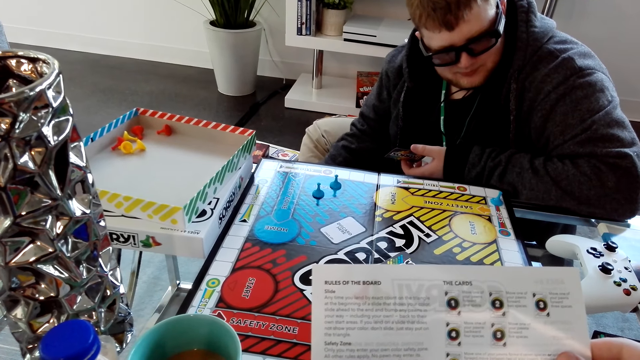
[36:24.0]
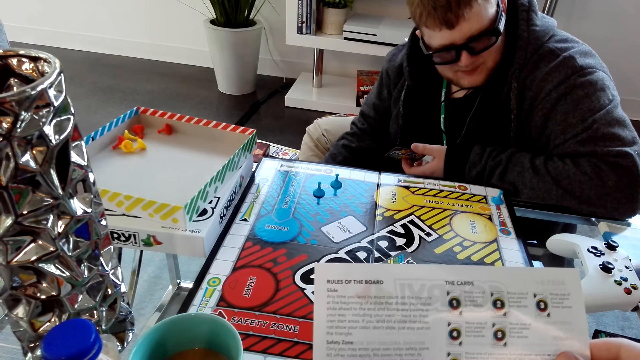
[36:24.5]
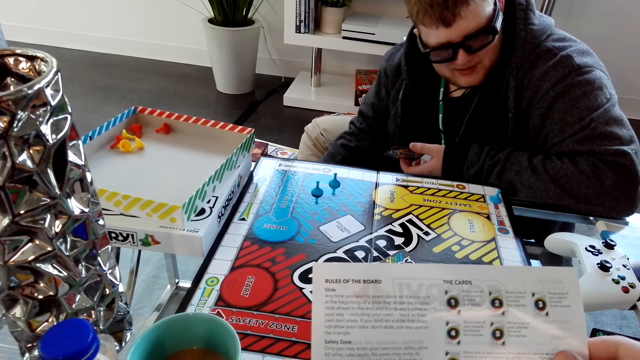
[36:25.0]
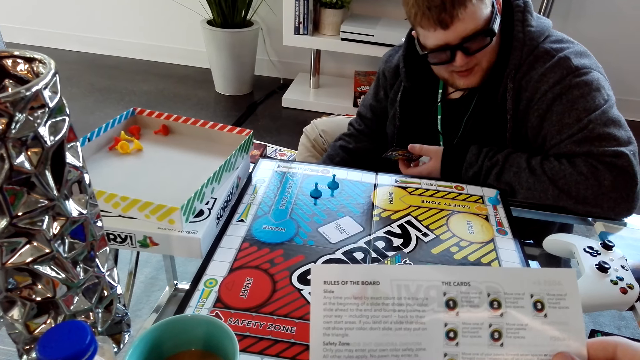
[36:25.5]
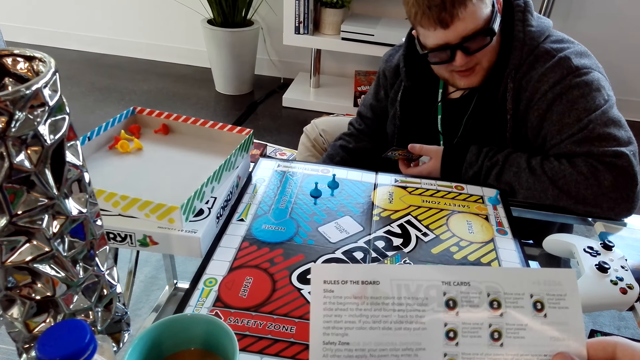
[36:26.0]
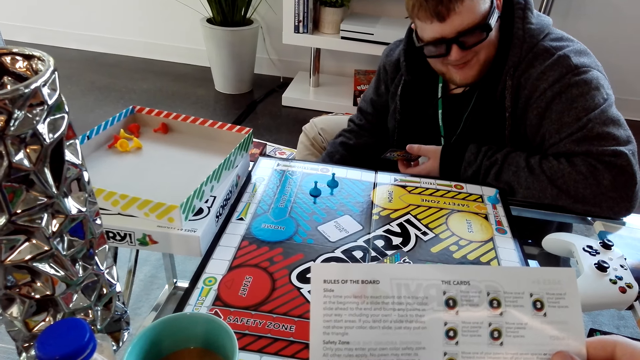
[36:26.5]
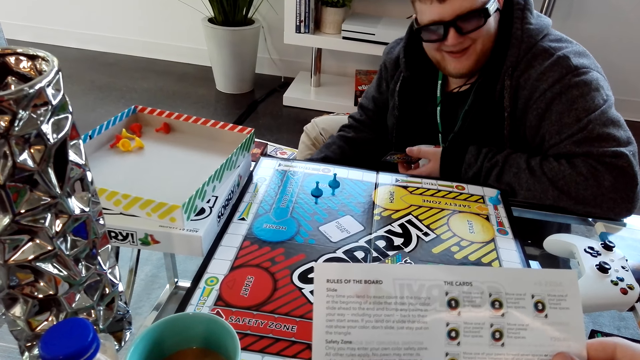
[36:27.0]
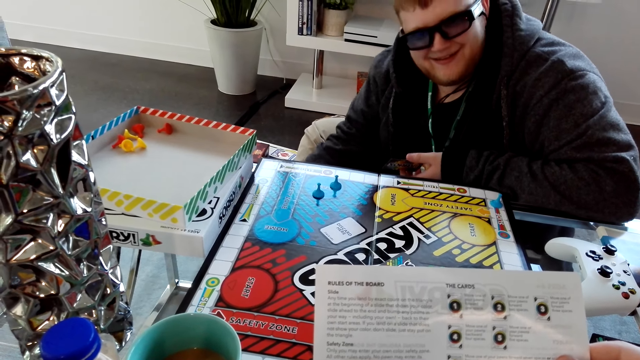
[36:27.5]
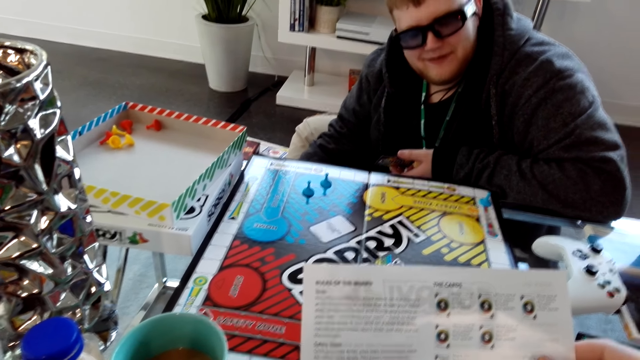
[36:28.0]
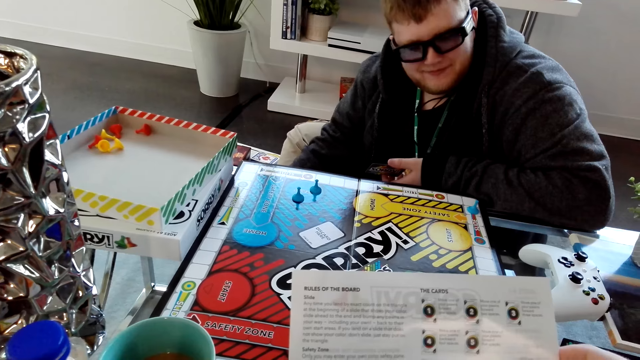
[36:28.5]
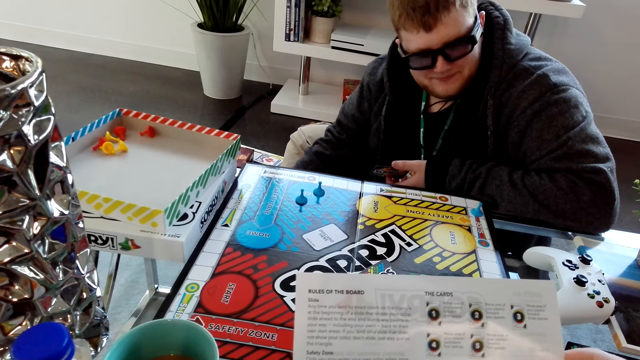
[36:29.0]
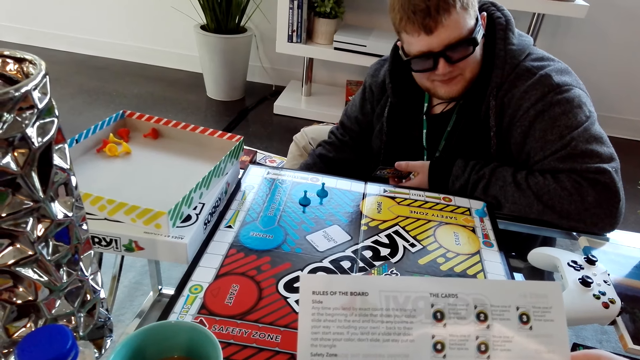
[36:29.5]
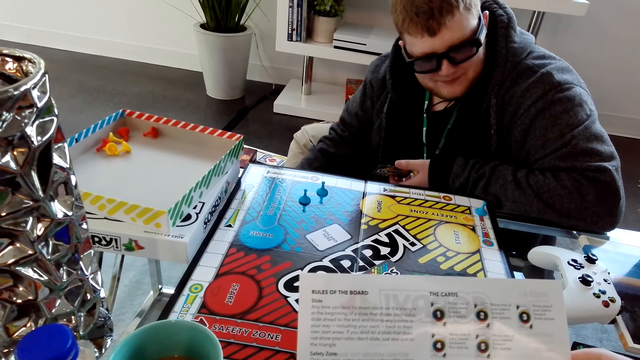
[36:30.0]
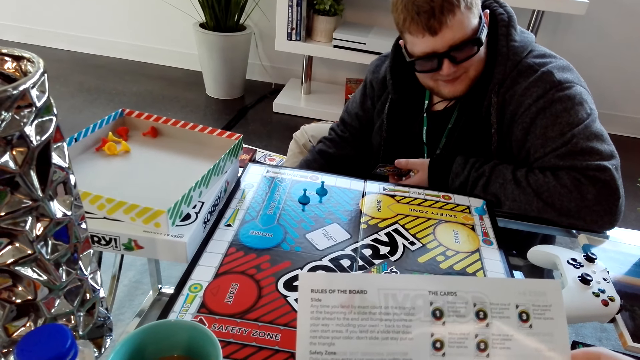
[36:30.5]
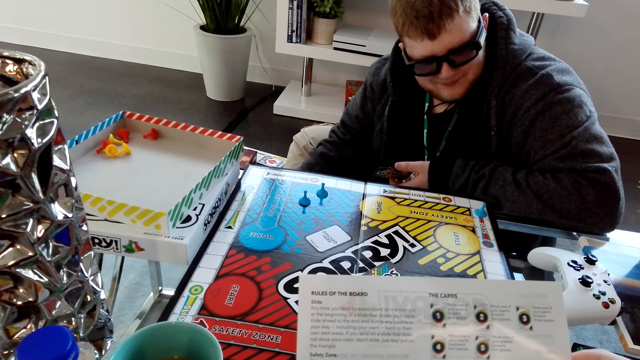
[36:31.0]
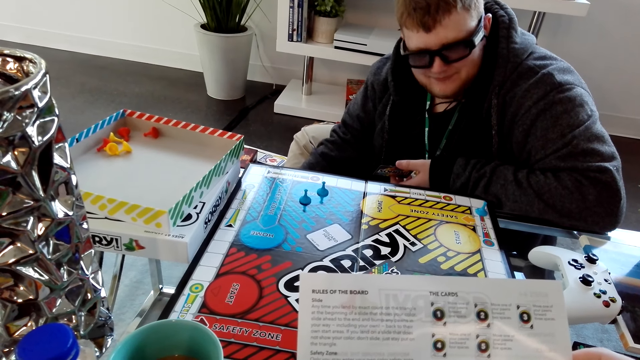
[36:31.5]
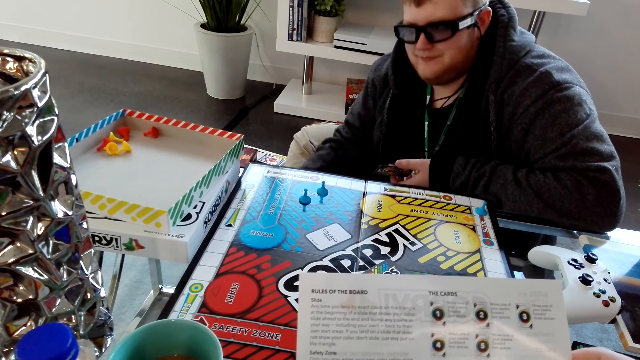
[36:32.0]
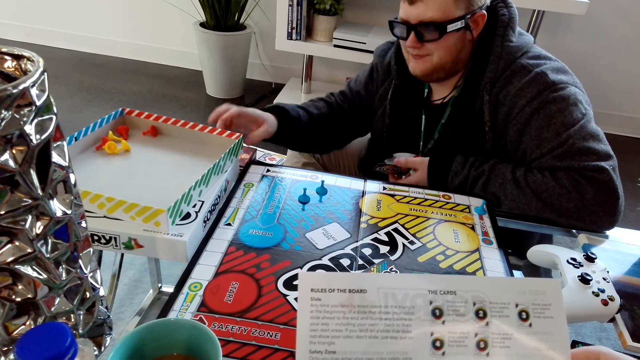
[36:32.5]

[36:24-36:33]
A person dialogues with the camera wearer. The camera wearer reads the instruction manual.

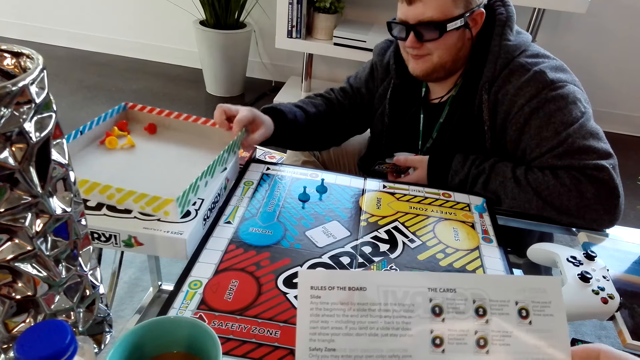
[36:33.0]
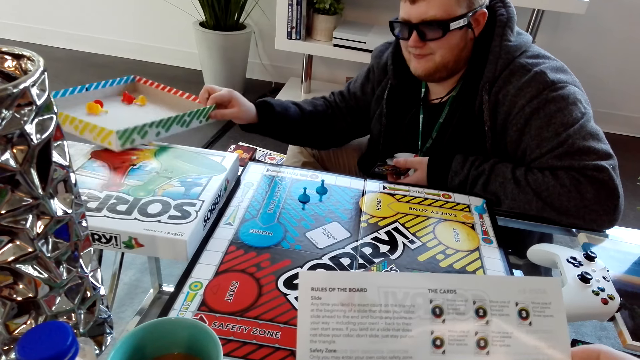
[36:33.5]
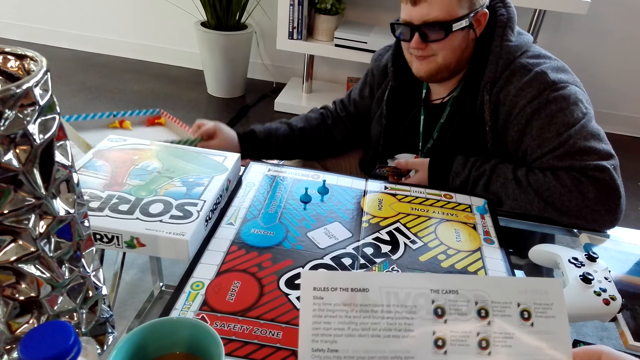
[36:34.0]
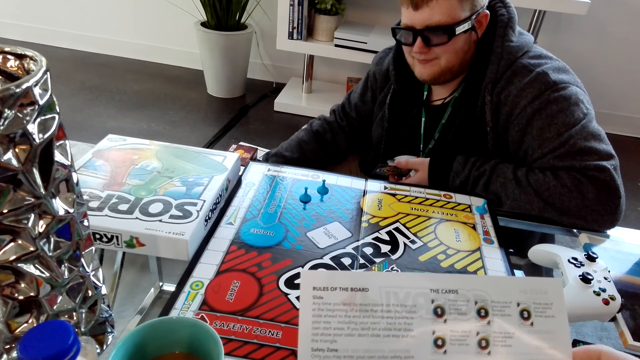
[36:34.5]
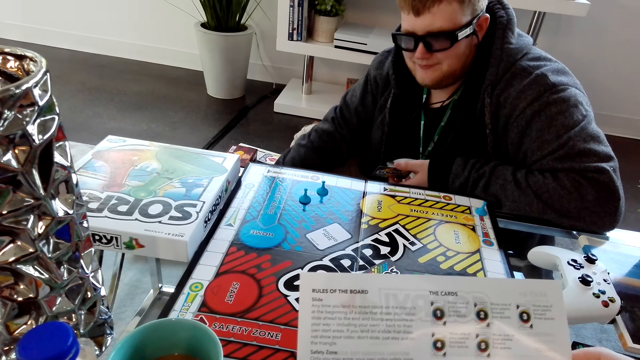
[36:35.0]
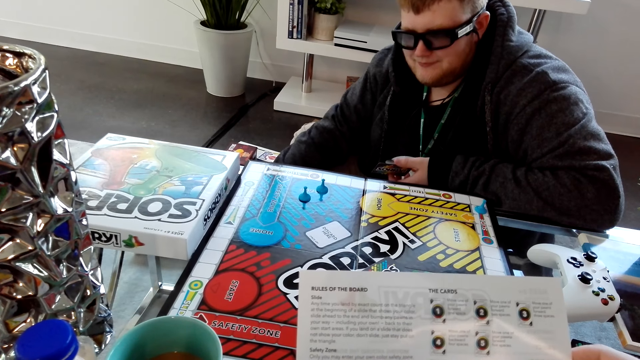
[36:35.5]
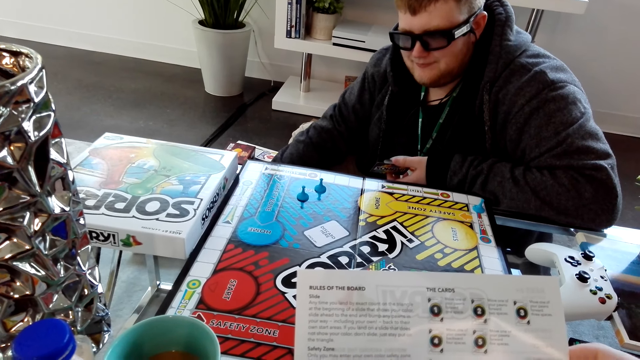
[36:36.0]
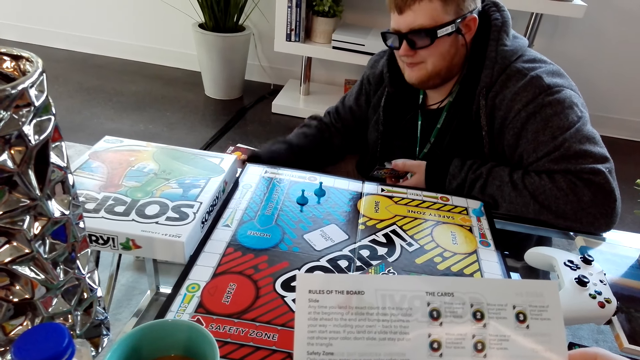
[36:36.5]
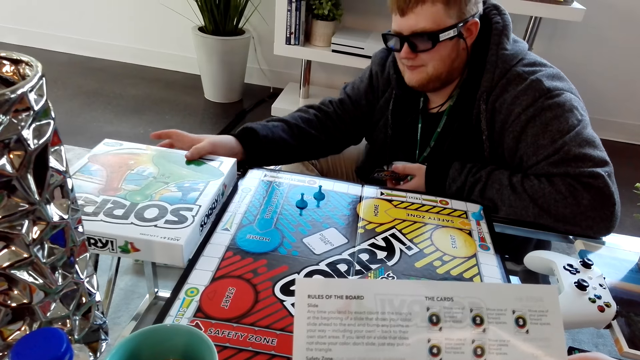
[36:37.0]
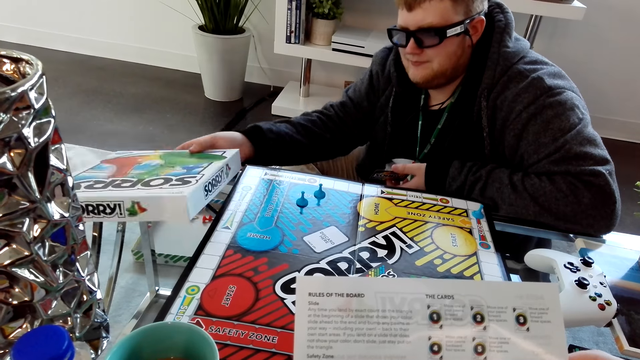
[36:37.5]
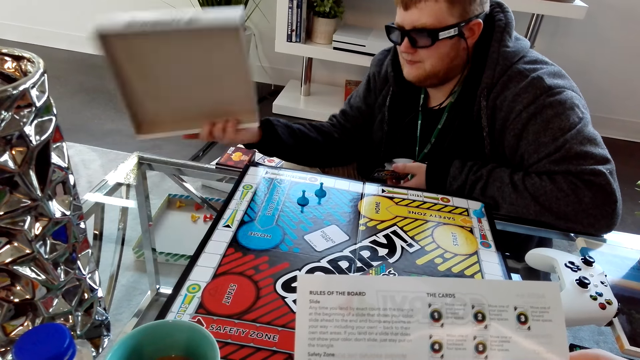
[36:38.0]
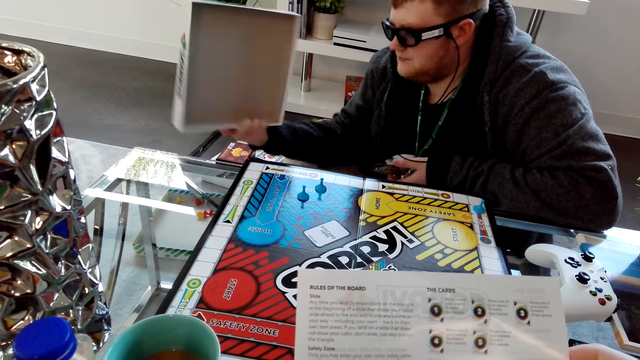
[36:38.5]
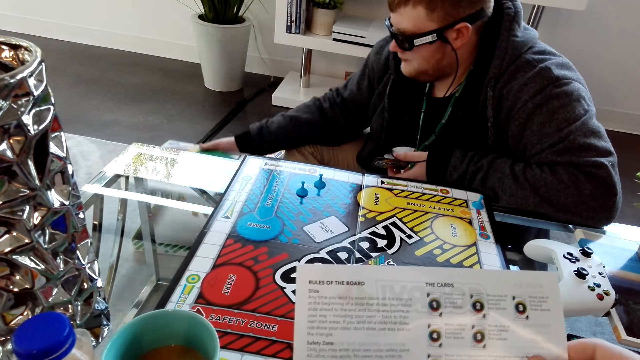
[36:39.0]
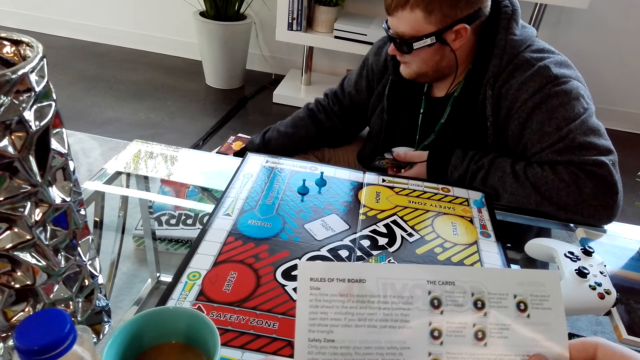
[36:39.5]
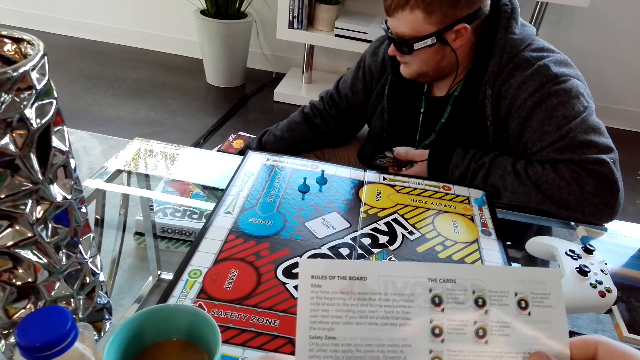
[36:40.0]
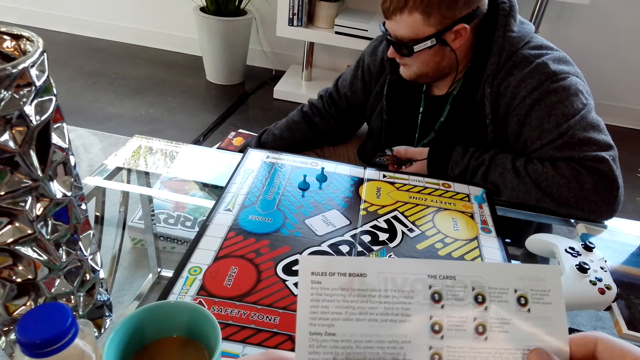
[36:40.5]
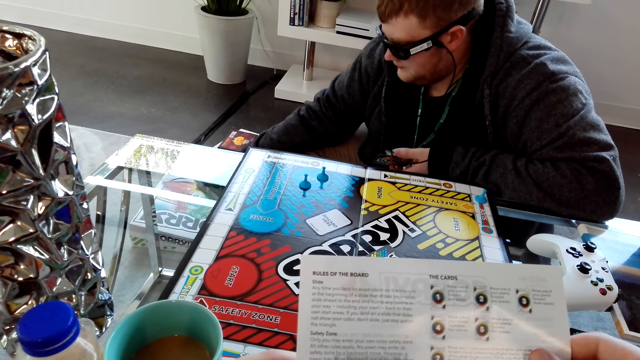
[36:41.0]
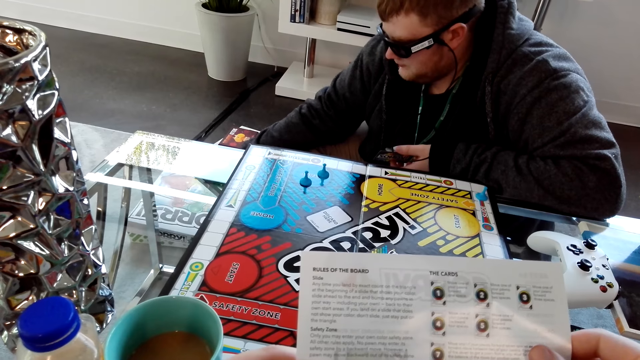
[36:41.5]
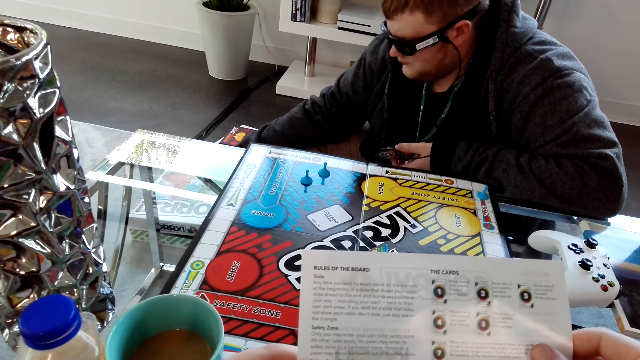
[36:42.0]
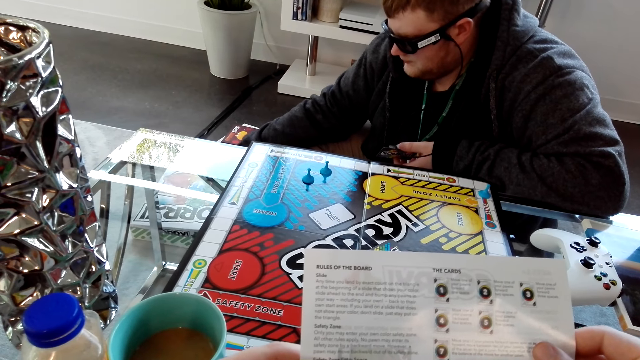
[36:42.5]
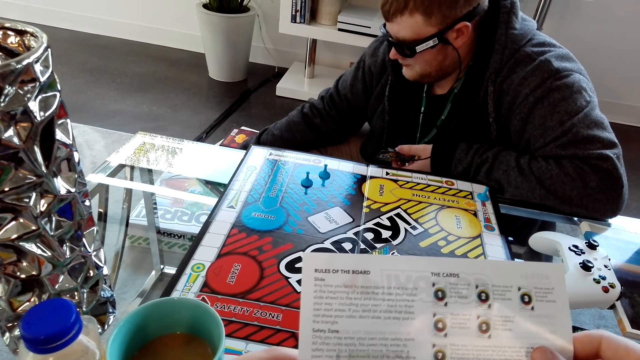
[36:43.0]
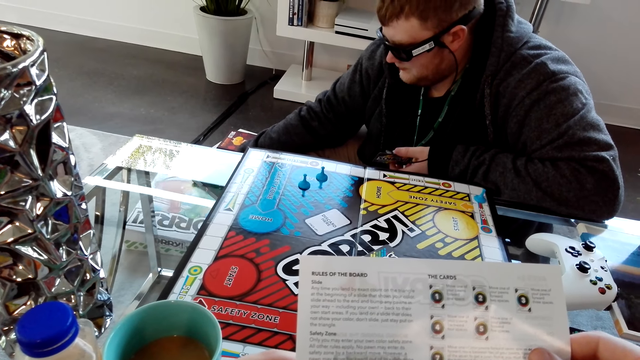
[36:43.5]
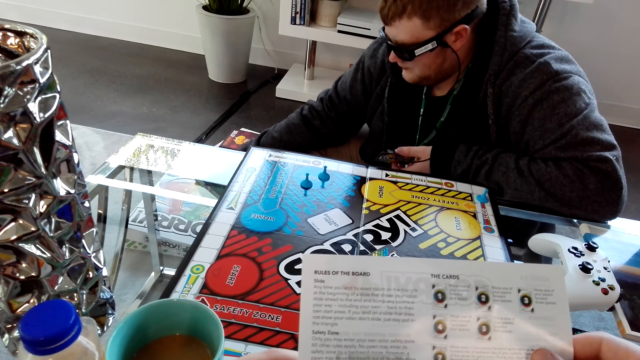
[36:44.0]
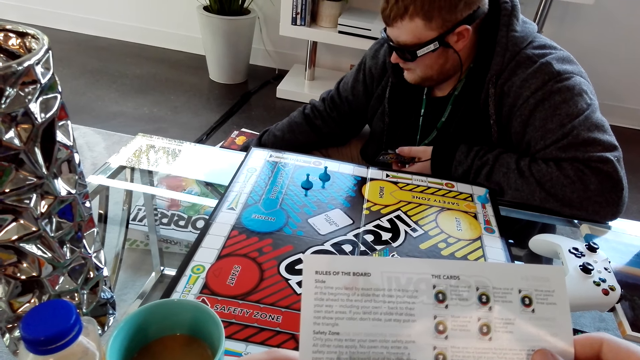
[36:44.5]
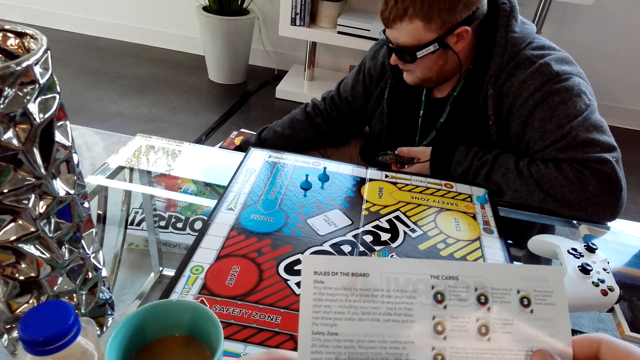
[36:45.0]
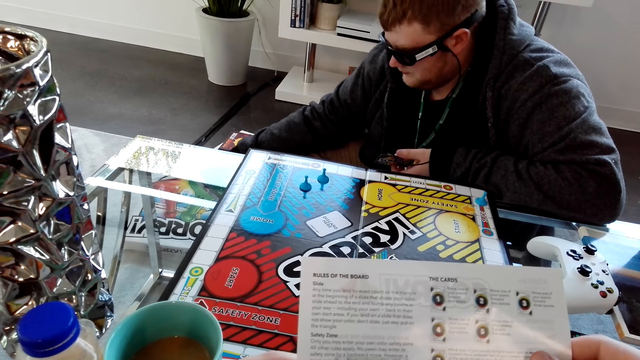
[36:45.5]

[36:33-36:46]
A person takes the box from the table. The person places the box on the floor. The camera wearer reads the instruction manual. The person picks up the box cover from the table and puts the box cover on the floor. The camera wearer reads the instruction manual. The person covers the box with another box.
